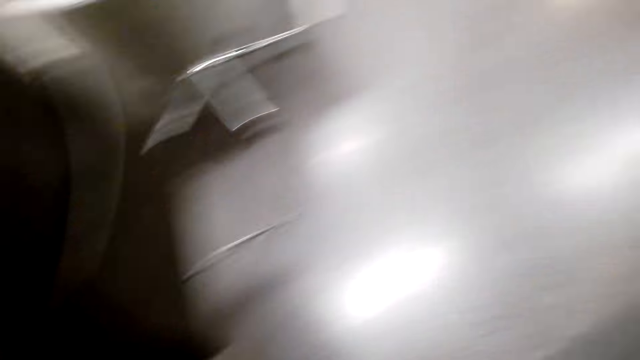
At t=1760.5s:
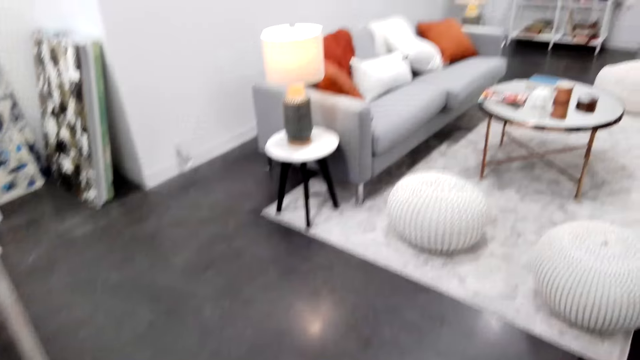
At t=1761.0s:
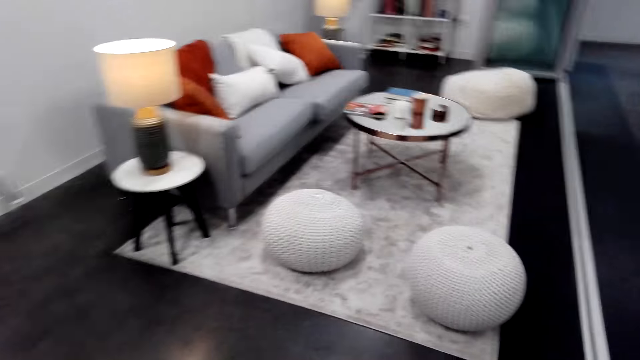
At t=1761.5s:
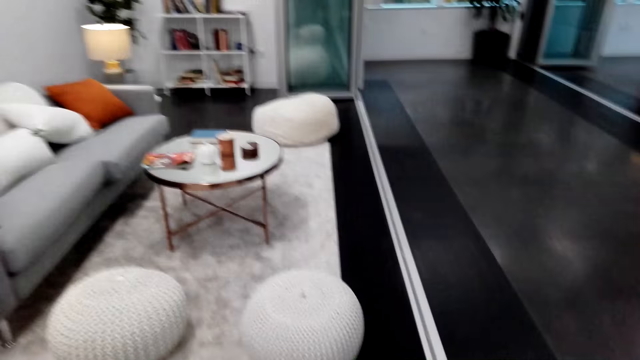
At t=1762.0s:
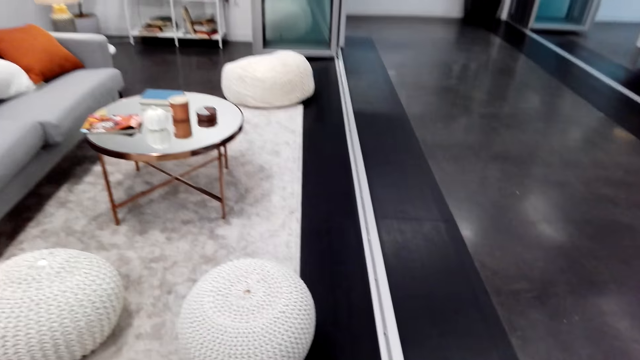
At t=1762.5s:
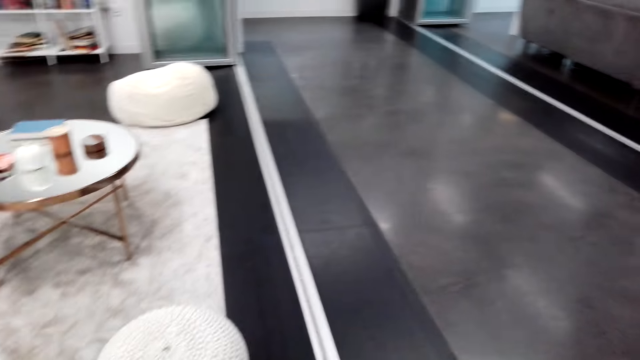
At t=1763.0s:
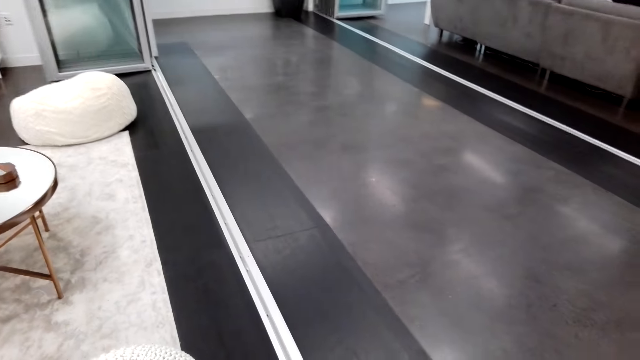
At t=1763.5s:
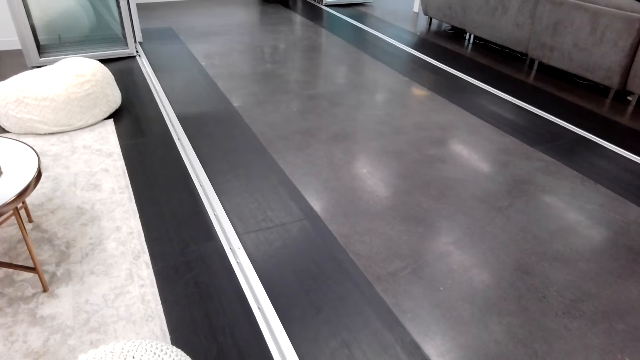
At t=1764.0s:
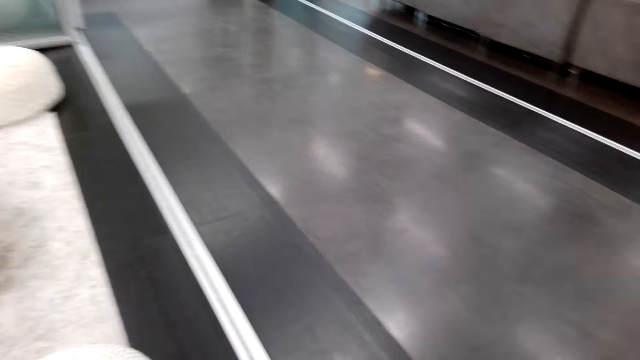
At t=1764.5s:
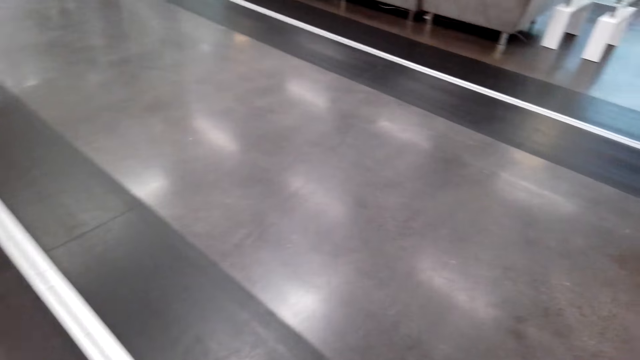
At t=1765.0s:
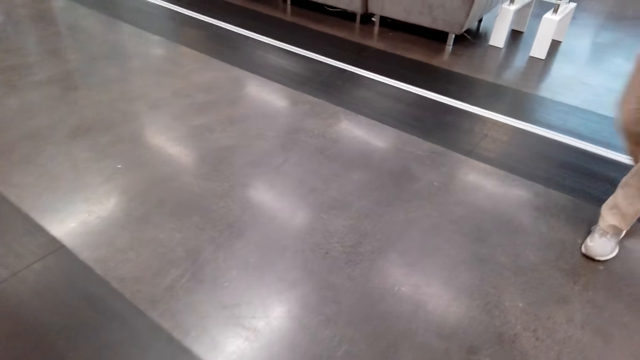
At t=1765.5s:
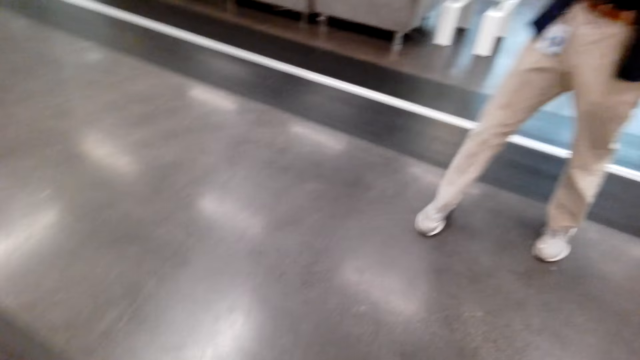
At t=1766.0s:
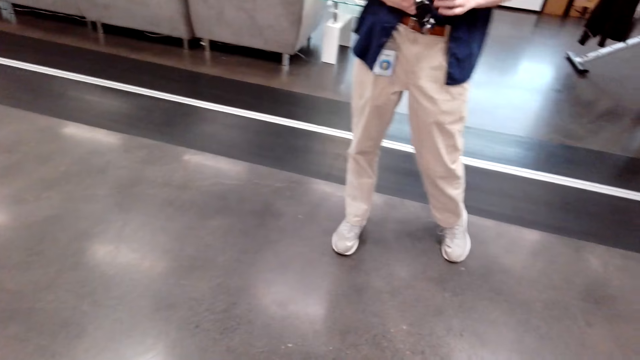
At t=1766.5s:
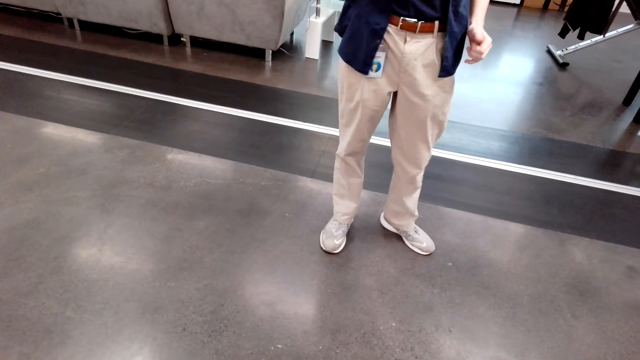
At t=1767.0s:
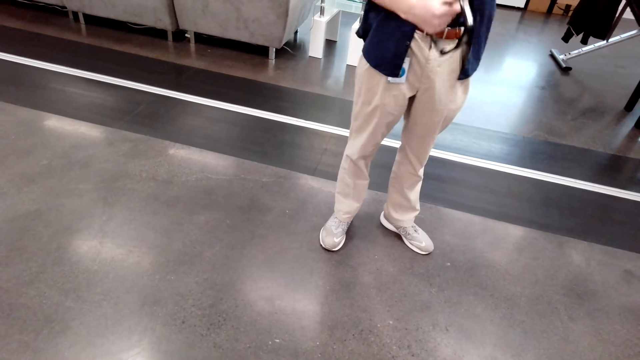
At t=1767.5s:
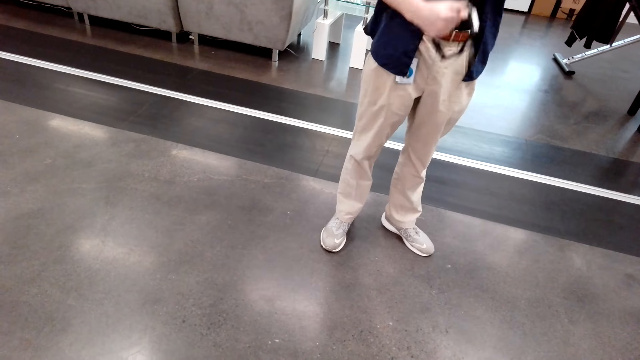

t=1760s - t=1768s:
A man sits on the chair. The camera wearer walks around the house. Another man walks around the house.
